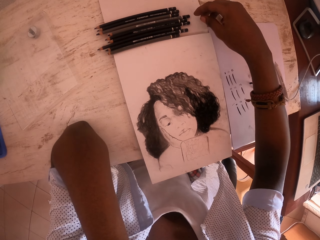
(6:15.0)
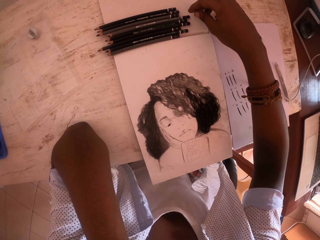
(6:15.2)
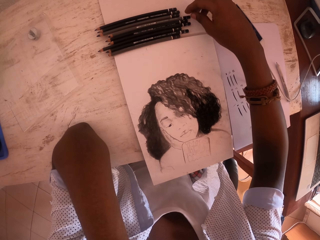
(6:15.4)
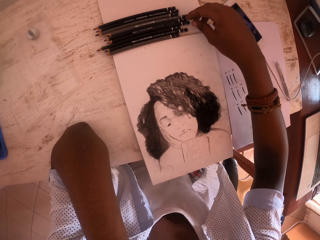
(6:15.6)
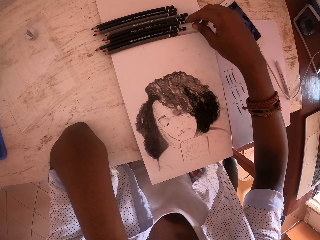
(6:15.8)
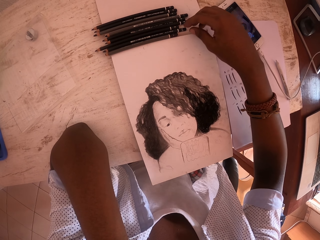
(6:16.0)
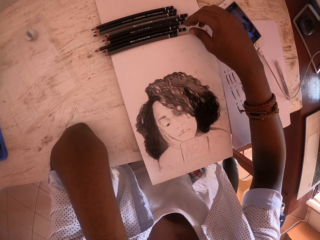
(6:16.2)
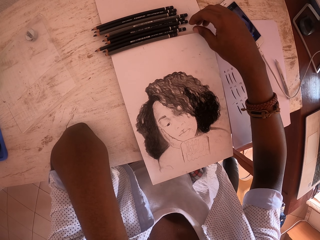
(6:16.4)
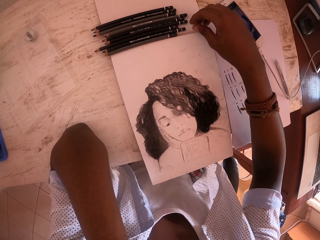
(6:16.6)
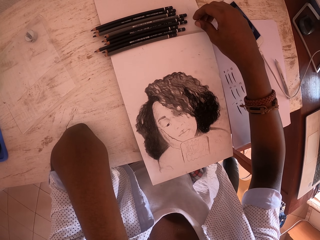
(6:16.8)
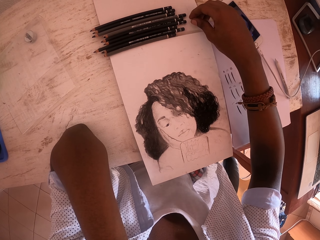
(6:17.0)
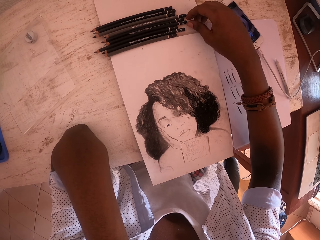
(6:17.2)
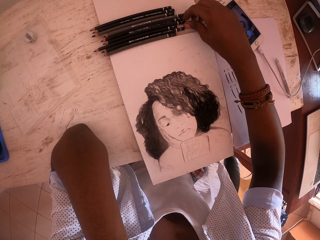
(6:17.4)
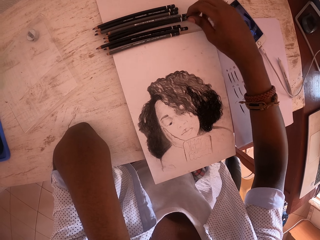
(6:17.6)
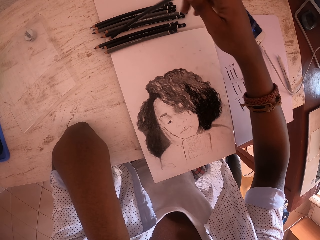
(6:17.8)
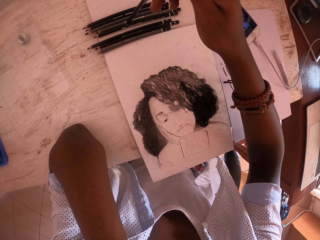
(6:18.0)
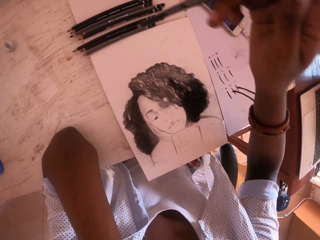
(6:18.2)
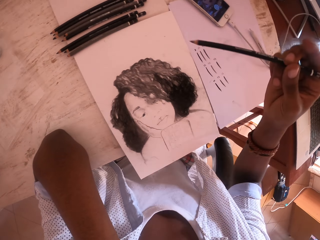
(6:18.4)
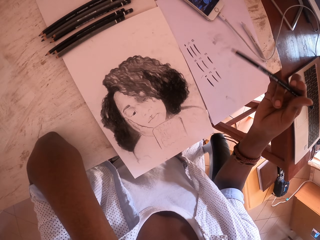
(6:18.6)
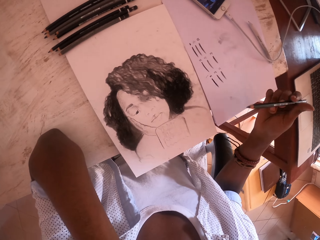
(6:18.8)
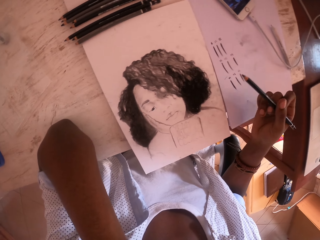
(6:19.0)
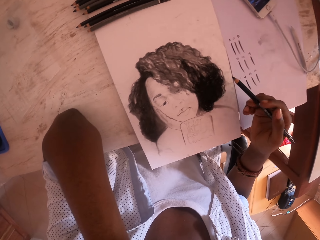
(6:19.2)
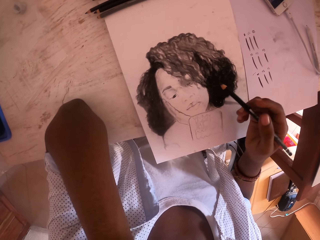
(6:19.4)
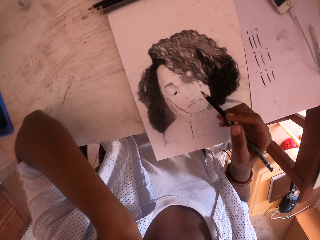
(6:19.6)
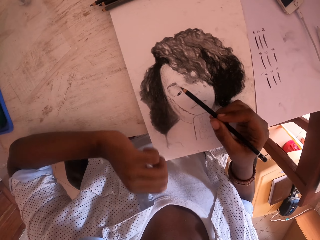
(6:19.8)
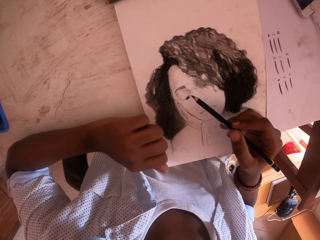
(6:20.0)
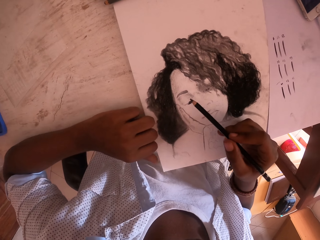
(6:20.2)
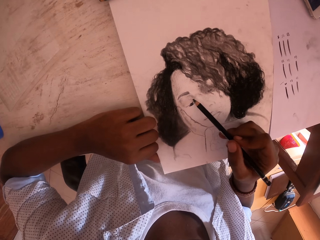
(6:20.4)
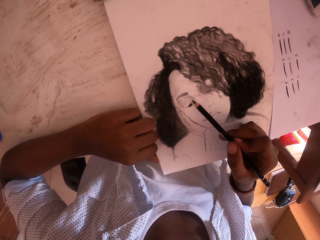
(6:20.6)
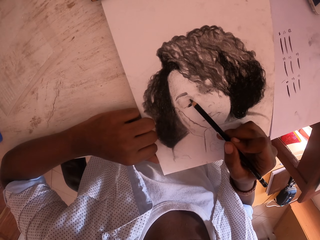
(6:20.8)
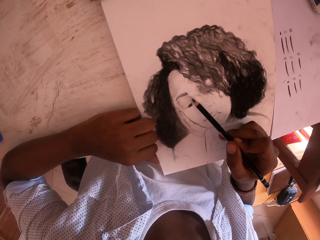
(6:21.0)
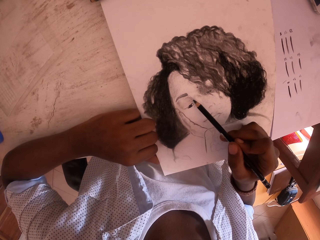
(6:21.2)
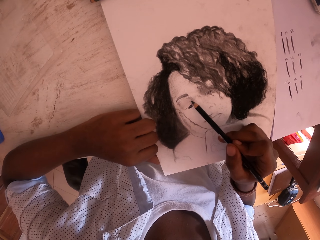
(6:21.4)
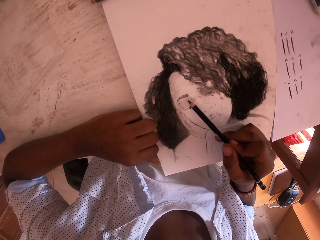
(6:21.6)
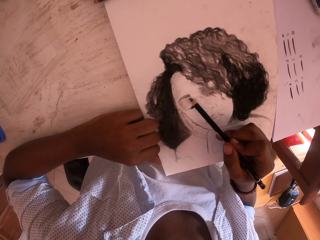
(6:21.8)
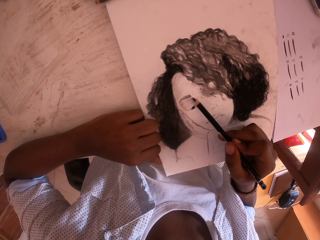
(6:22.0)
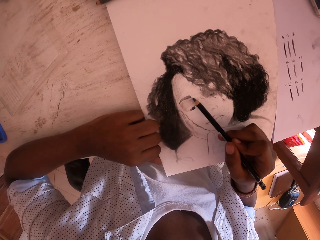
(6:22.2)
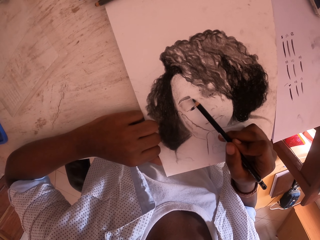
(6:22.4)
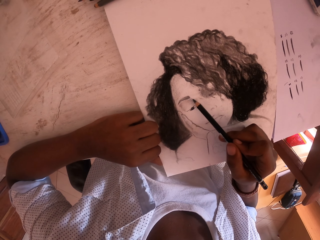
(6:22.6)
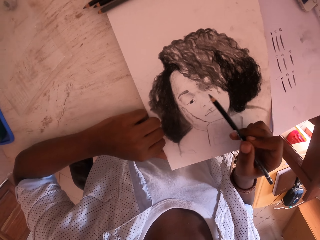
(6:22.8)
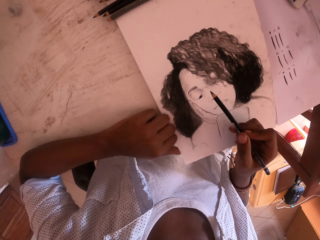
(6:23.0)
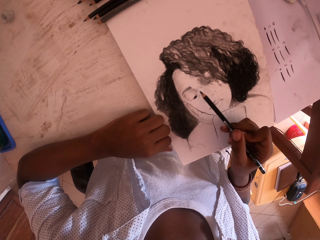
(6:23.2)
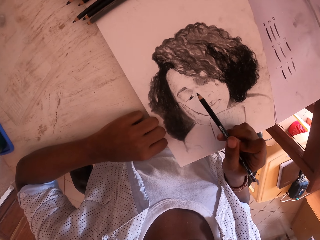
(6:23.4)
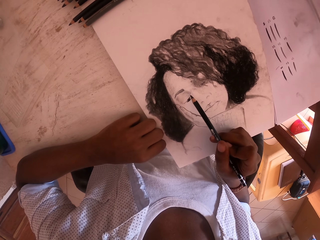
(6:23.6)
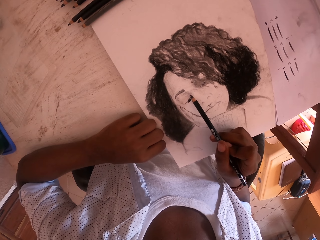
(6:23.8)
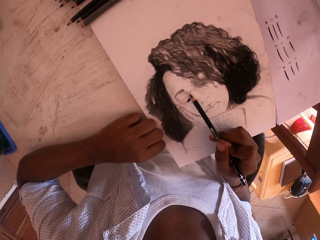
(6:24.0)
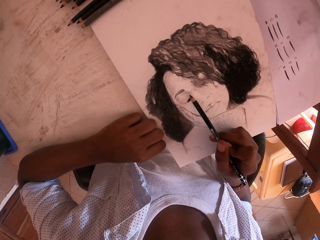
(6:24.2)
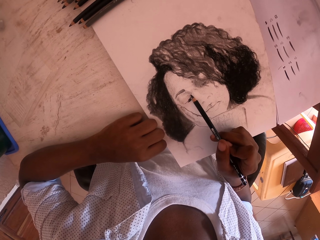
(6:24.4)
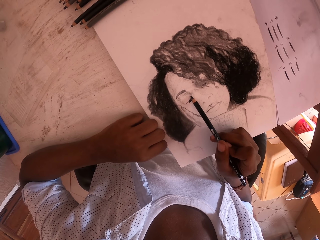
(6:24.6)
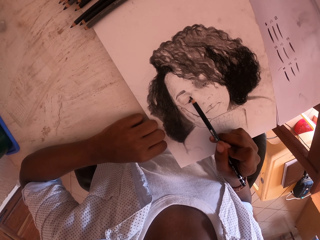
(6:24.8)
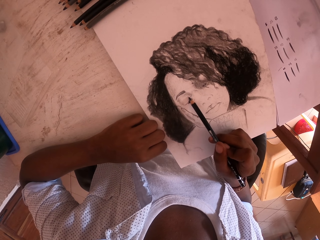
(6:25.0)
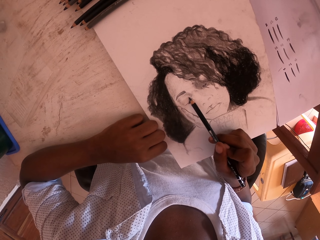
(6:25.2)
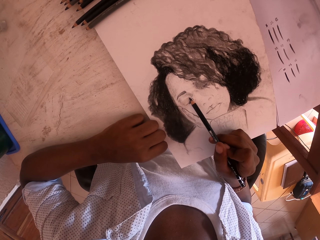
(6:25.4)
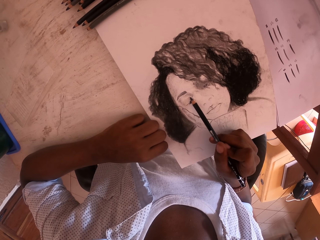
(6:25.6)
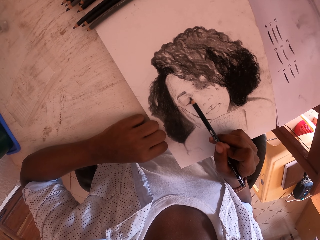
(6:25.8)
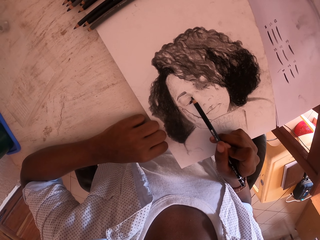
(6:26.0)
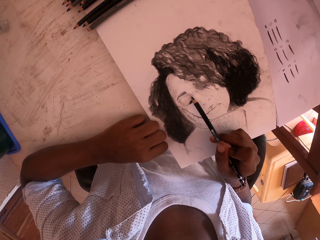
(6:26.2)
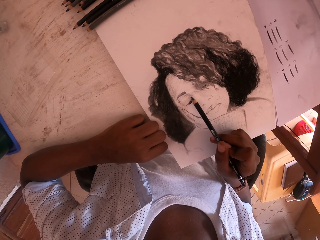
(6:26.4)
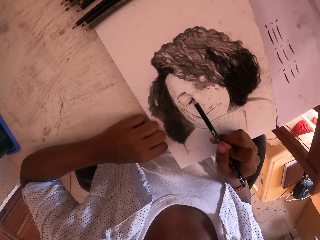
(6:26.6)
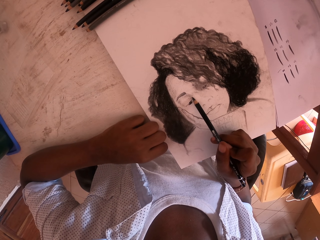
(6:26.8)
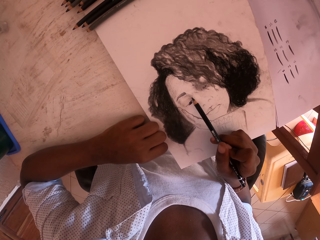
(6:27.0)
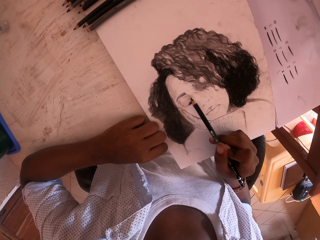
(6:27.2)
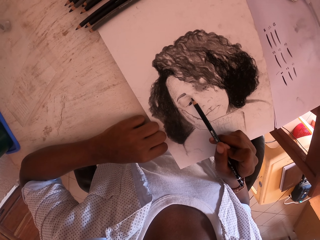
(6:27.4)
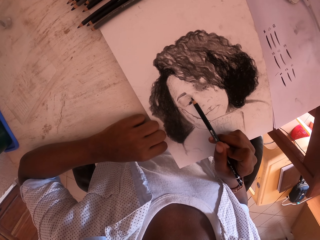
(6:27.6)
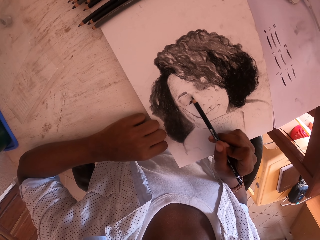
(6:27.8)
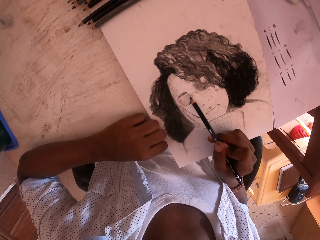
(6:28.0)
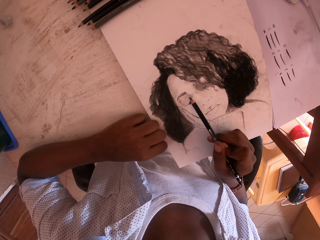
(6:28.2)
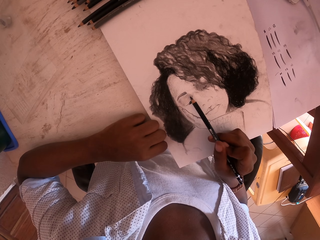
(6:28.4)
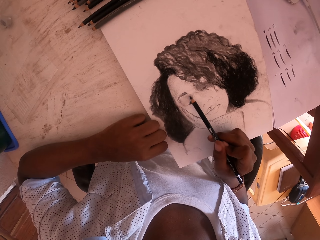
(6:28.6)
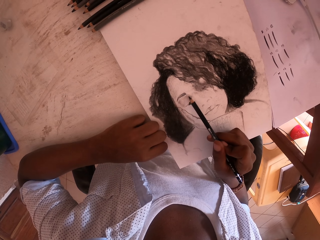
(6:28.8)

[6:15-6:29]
The camera wearer stretches his right hand to the front. He picks an artist pencil with his right hand. He straightens his left hand on the table. He shades a drawing paper with the artist pencil. He pushes the drawing paper with his left hand. He shades the drawing paper with the artist pencil.

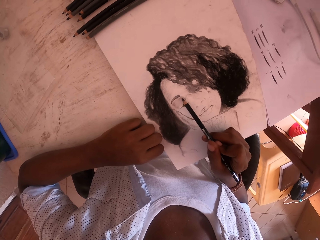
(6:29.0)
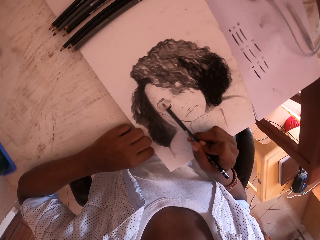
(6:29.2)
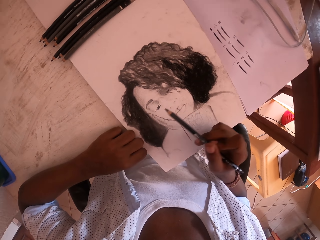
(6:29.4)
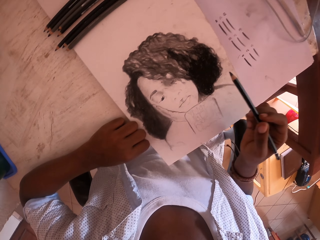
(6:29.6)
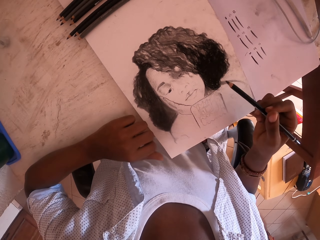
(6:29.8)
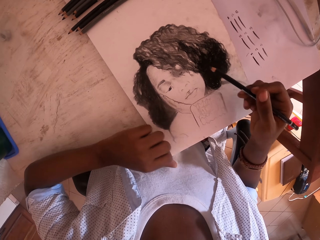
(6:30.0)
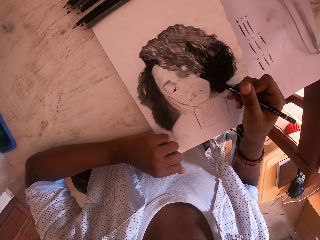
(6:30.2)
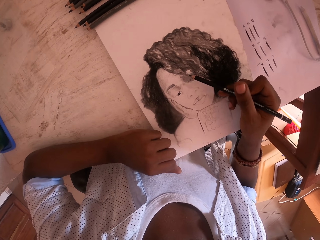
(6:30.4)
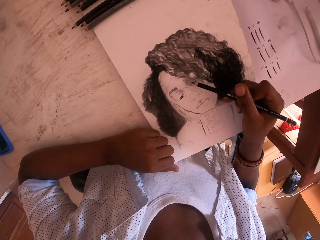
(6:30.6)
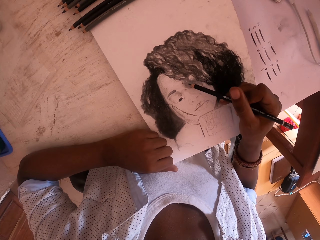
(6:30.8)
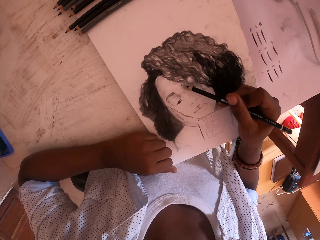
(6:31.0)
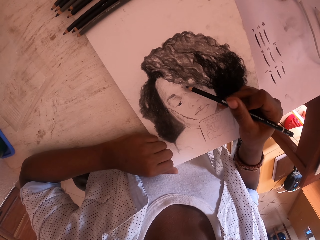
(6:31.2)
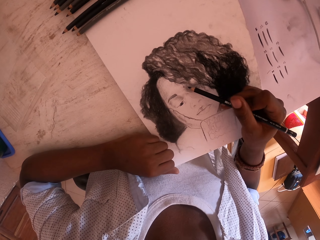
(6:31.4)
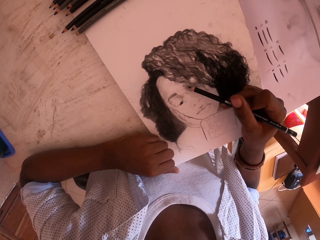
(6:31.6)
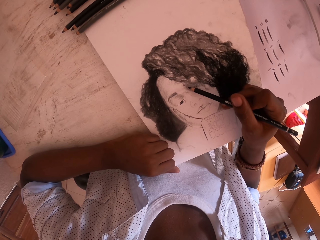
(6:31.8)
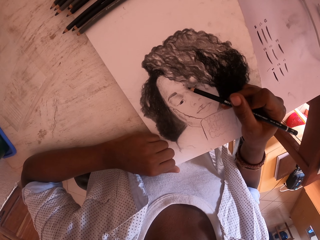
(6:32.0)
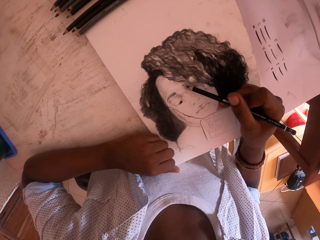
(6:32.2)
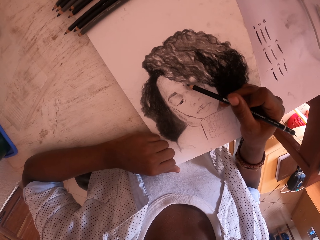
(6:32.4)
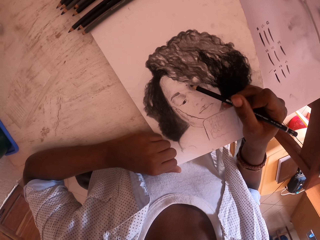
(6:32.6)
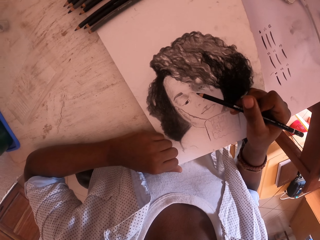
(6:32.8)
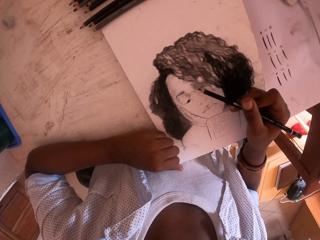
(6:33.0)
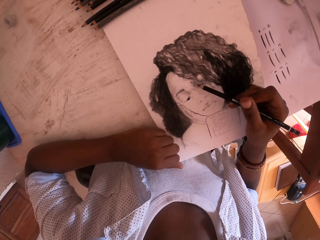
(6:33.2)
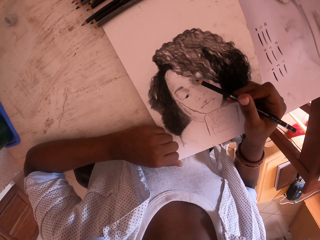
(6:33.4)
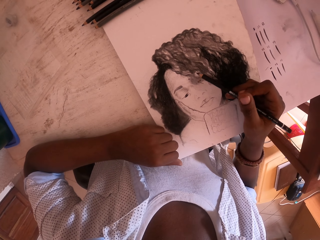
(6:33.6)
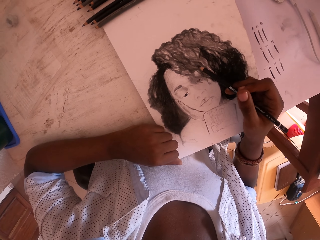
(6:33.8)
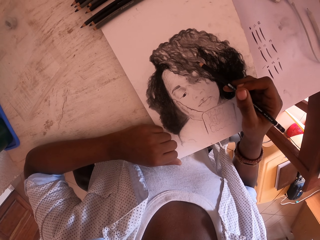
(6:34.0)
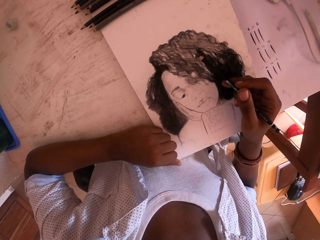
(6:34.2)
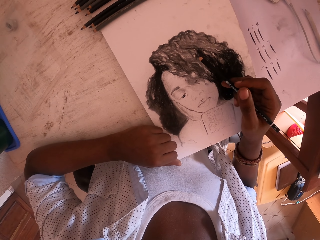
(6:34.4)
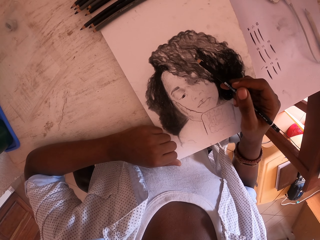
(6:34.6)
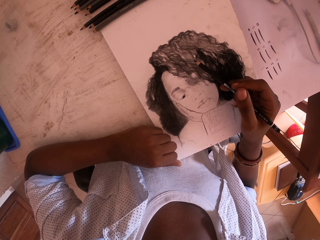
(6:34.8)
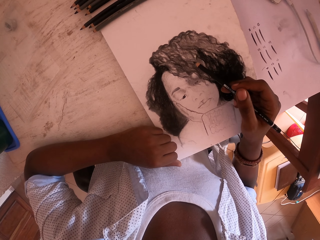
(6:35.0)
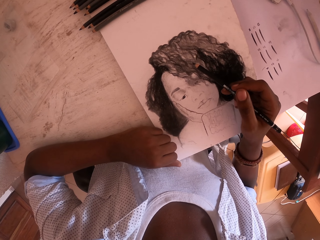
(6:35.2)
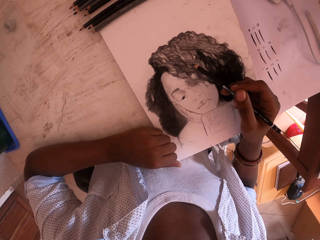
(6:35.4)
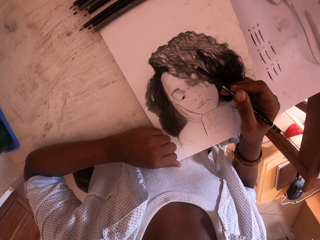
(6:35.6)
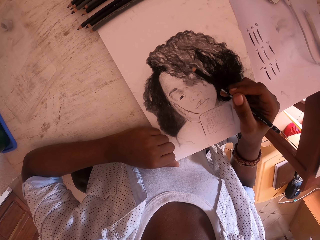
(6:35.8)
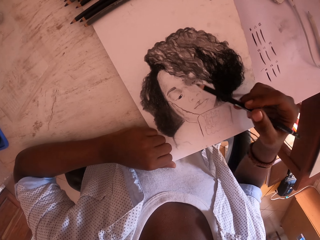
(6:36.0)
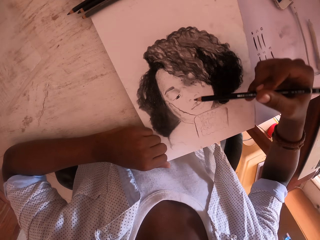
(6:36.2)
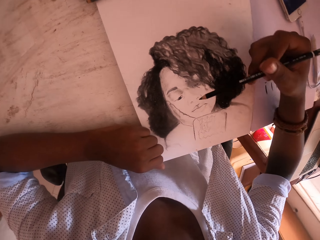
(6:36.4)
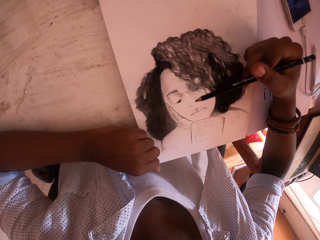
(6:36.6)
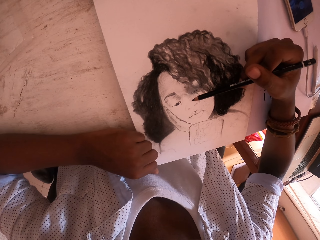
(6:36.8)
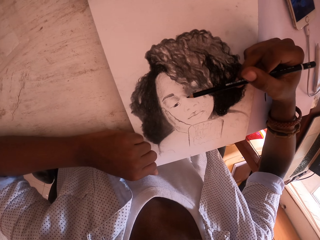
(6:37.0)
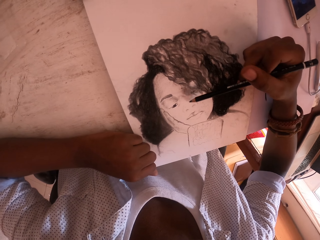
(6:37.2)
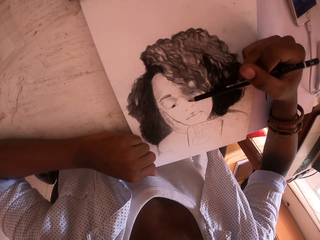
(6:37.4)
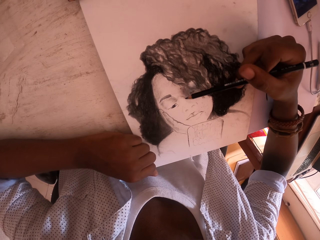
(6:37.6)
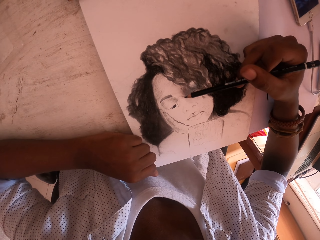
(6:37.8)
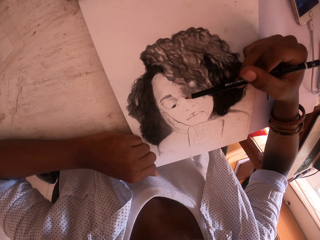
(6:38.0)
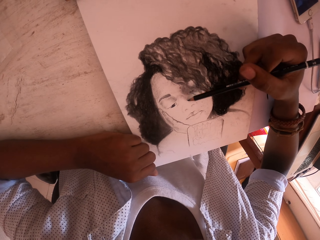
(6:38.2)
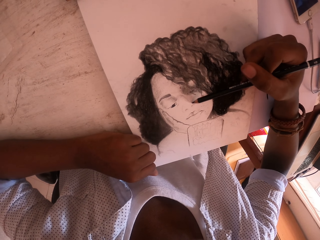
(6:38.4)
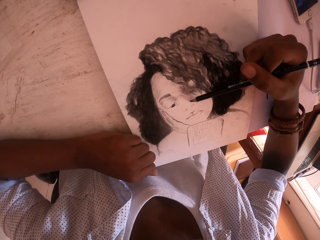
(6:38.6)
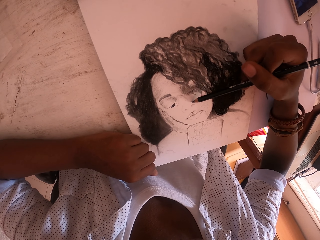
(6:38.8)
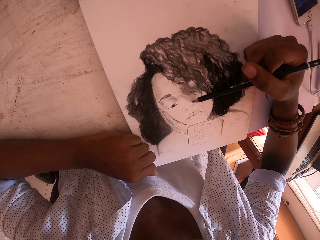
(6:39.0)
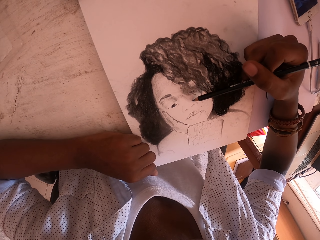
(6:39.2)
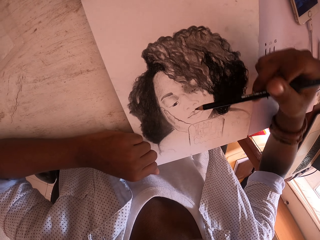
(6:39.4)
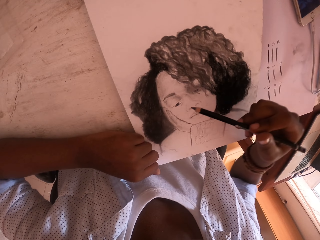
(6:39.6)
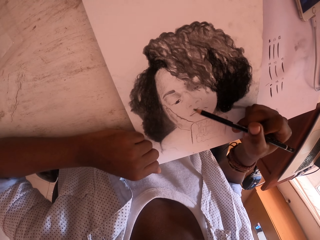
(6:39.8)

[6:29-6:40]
The camera wearer lifts his right hand from the drawing paper. He puts his right hand on the drawing paper. He shades the drawing paper with an artist pencil. He moves his right hand to a different position on the drawing paper. He shades the drawing paper with the artist pencil.
